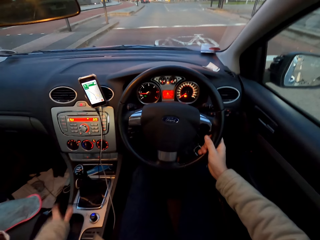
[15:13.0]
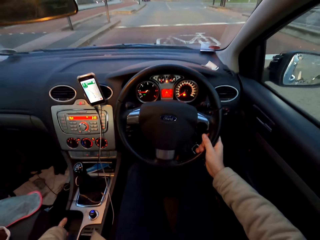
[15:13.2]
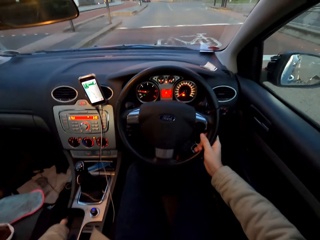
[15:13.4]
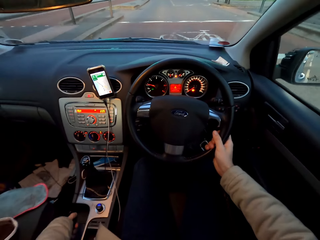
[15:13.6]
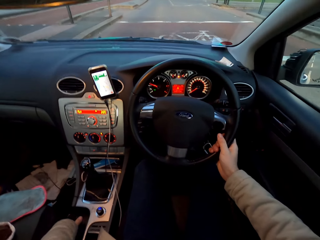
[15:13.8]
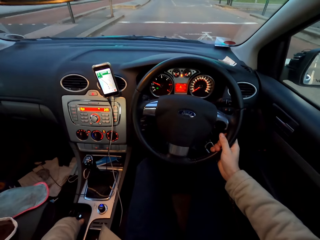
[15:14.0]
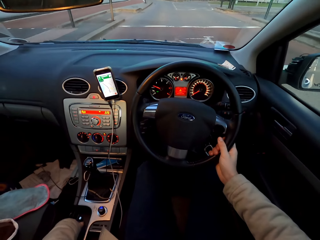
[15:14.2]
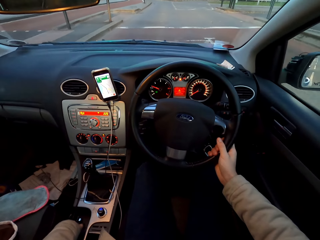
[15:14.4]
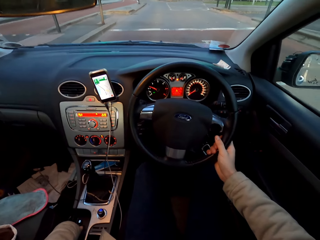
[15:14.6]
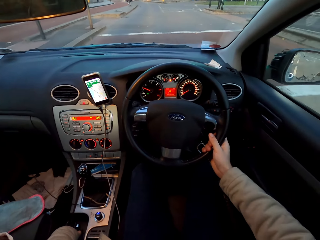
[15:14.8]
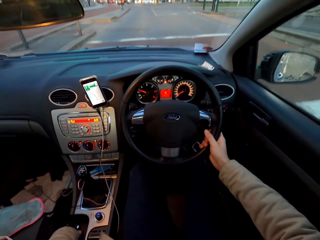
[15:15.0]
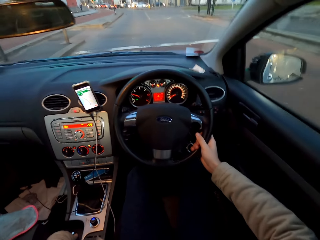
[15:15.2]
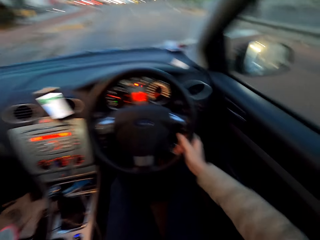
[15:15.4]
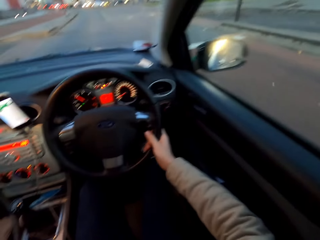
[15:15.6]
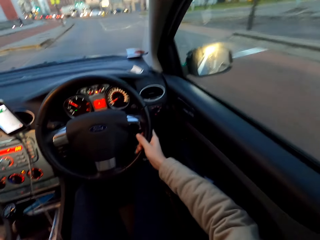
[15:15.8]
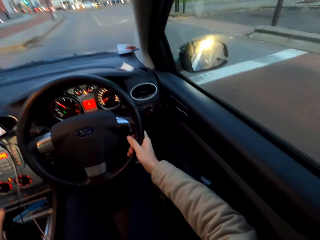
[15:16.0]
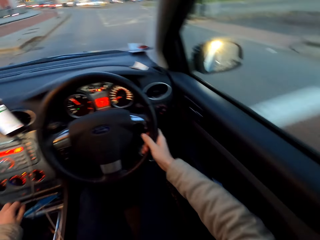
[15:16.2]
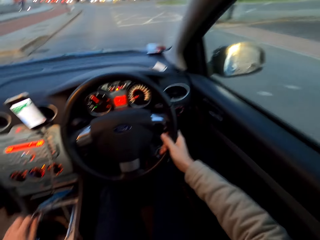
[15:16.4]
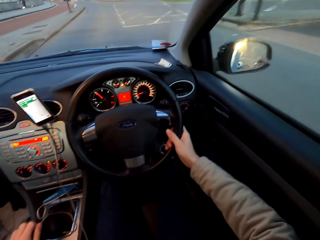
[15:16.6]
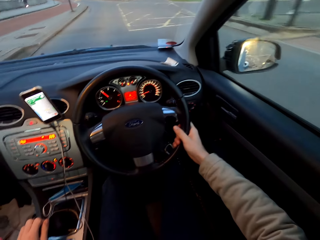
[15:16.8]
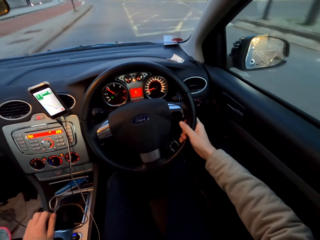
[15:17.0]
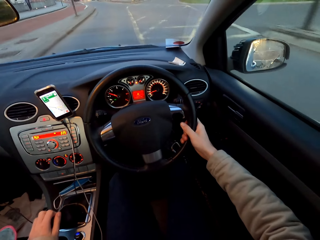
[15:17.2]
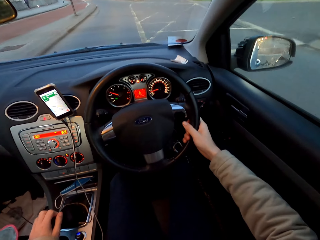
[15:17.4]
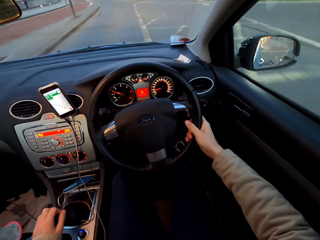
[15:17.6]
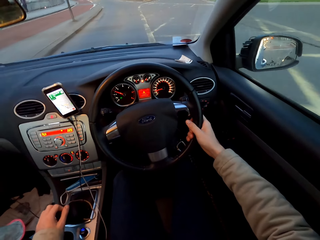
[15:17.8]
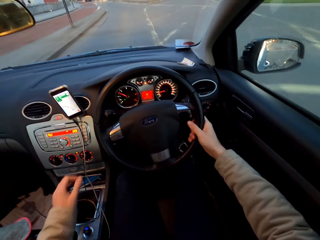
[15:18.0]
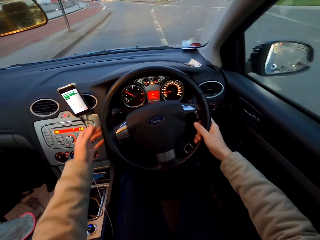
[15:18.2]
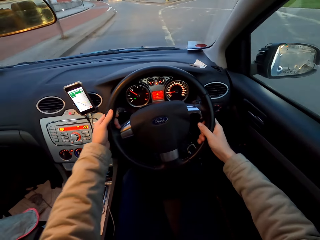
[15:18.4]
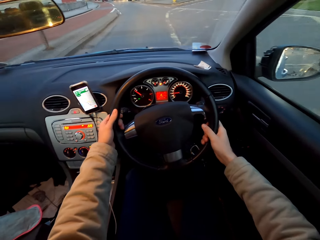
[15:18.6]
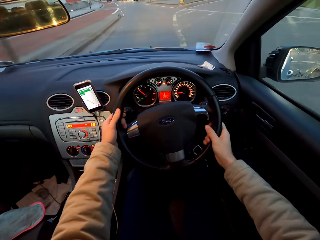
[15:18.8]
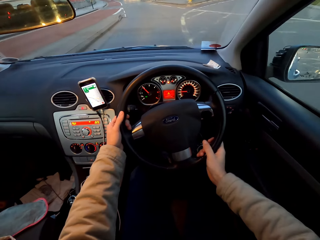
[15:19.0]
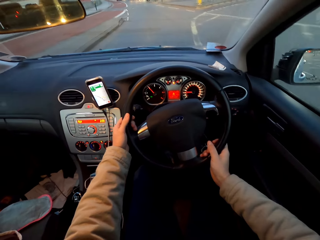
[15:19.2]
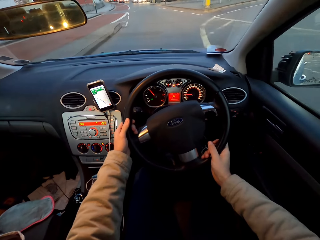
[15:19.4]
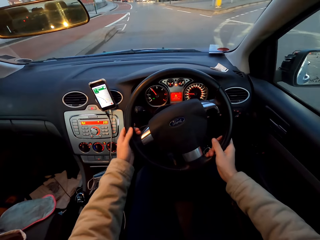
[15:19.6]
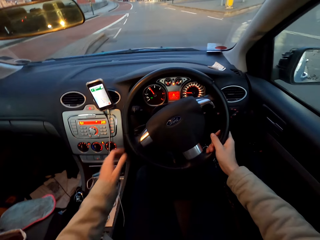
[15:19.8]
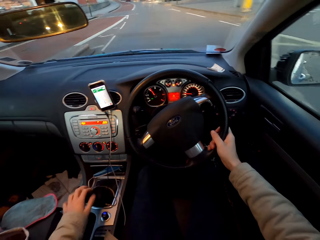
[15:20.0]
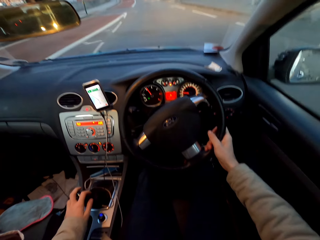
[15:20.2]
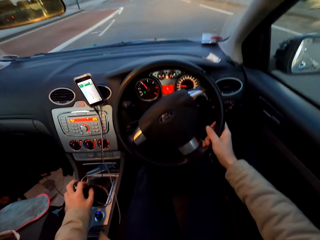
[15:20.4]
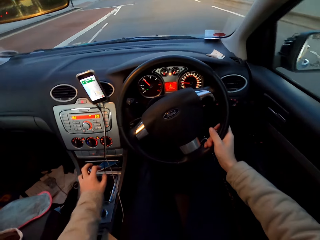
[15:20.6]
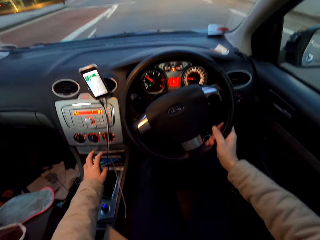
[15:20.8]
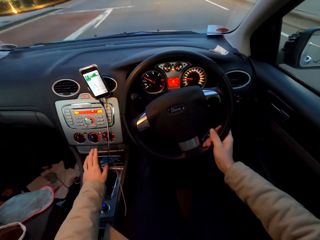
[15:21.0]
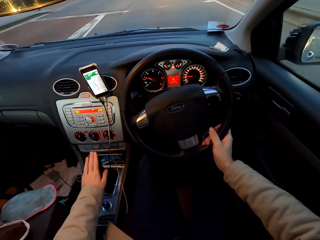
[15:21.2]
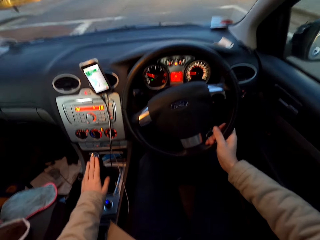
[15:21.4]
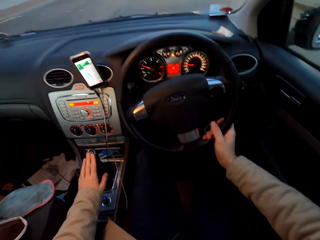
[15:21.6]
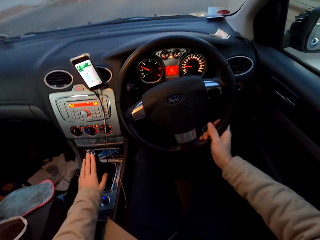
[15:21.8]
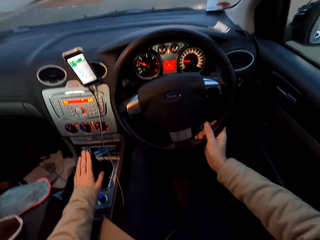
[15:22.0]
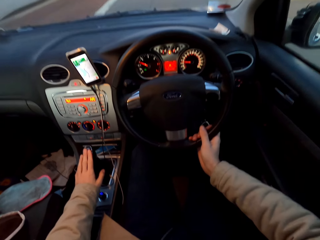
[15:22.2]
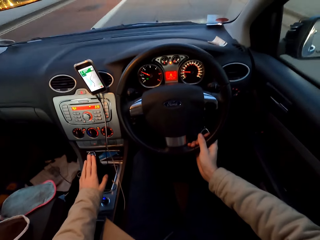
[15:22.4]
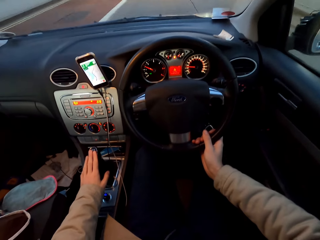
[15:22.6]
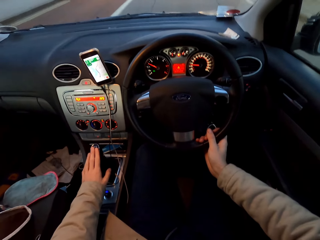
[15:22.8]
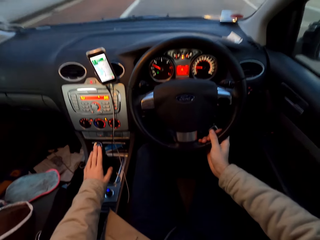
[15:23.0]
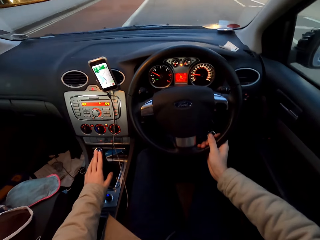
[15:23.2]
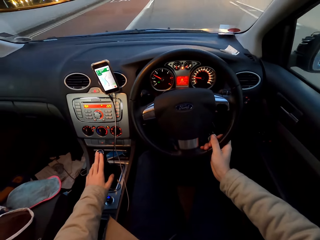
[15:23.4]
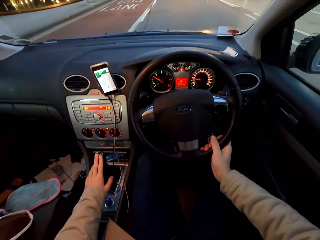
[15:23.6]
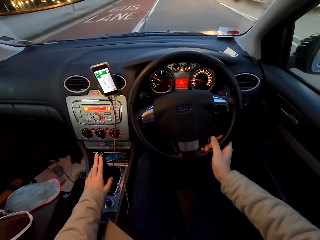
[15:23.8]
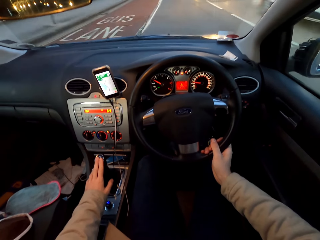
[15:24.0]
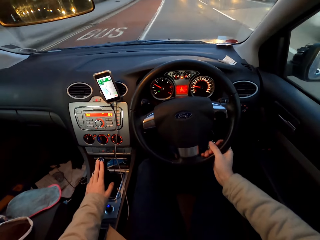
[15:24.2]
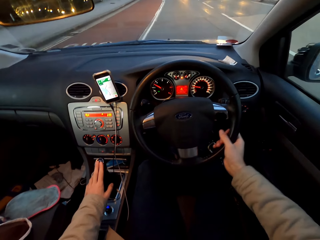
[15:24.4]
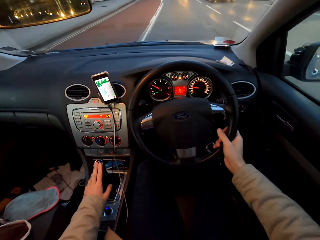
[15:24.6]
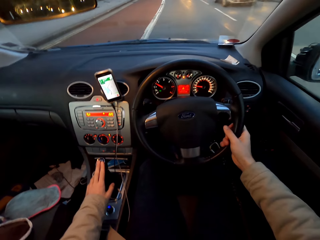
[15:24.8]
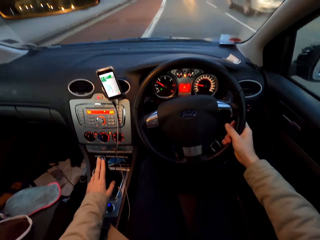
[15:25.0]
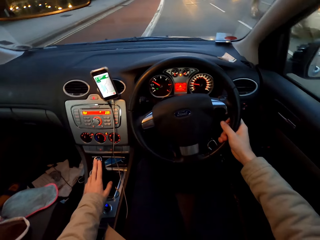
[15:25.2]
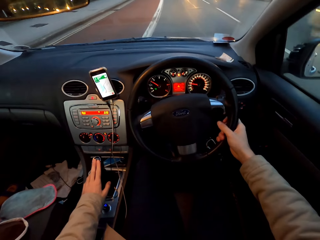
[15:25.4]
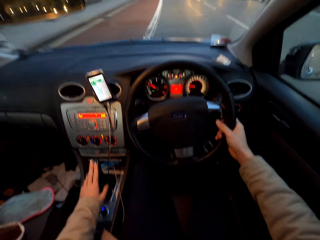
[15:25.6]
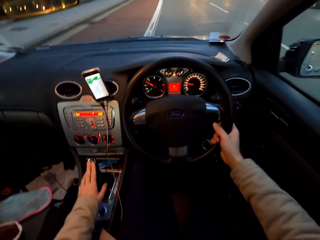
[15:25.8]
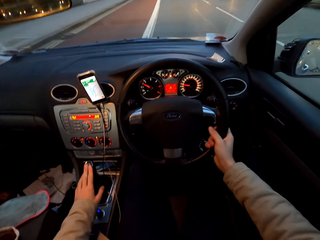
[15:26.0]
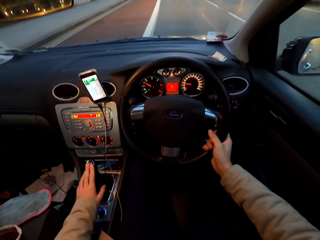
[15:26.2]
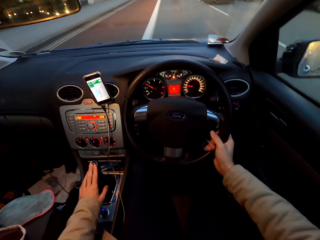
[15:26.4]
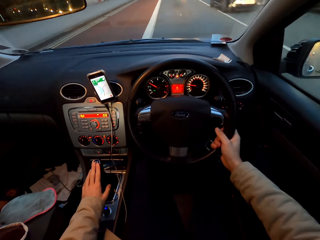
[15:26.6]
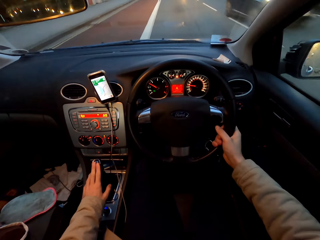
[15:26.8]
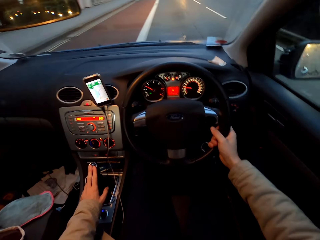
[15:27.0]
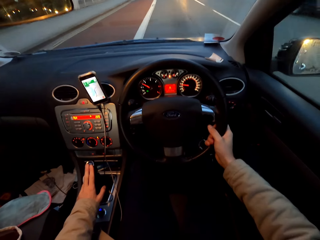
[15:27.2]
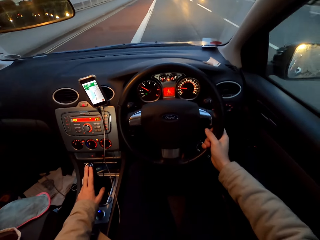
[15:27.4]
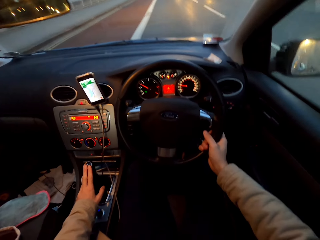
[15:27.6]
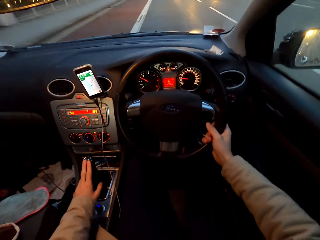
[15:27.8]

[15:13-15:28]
The camera wearer disengages the handbrake of the car with his left hand. He drives the car. He operates the gearstick of the car with his left hand. He drives the car with both hands. He touches the steering with his right hand. He operates the gearstick of the car with his left hand. He touches the gear knob. He drives past some vehicles.

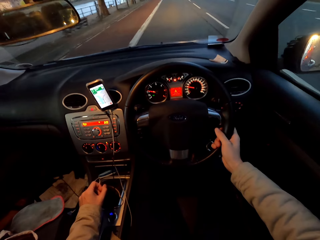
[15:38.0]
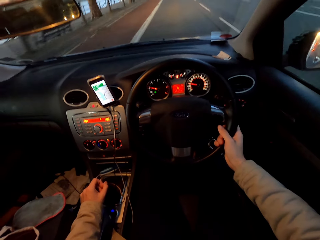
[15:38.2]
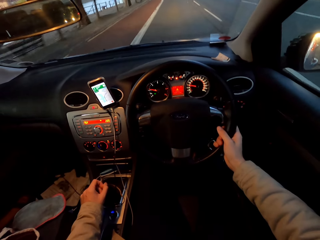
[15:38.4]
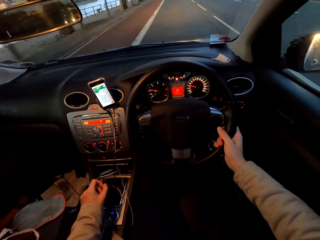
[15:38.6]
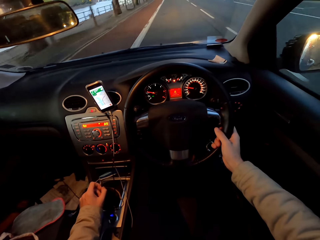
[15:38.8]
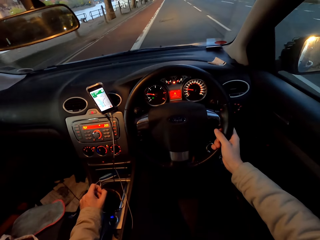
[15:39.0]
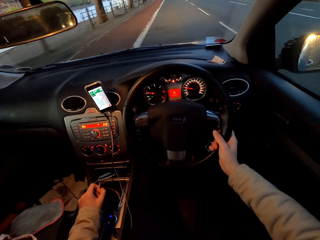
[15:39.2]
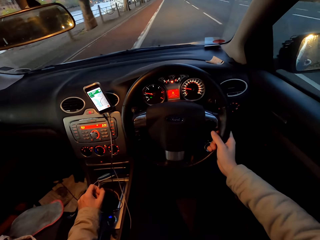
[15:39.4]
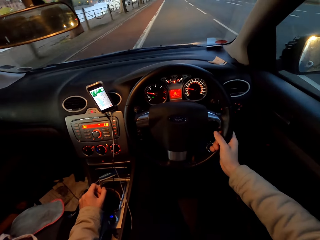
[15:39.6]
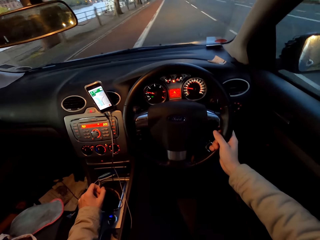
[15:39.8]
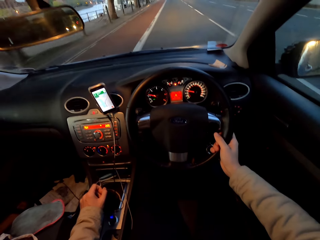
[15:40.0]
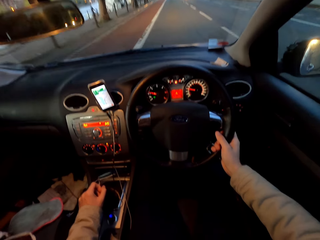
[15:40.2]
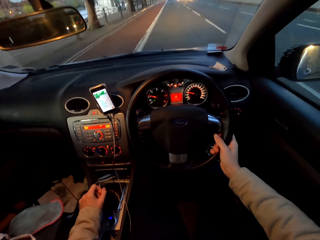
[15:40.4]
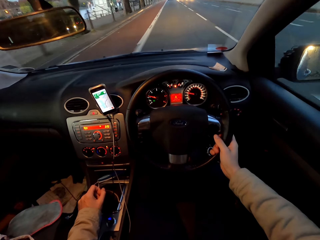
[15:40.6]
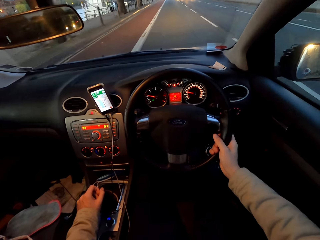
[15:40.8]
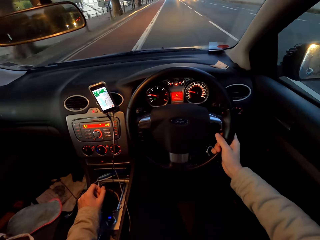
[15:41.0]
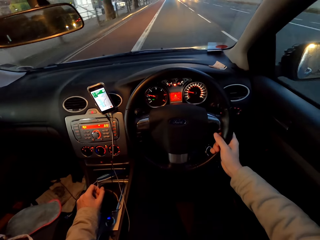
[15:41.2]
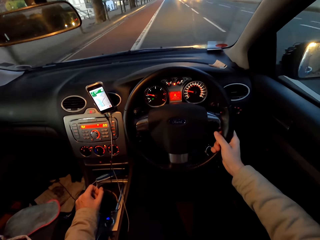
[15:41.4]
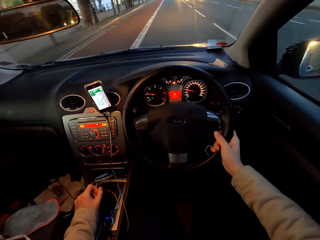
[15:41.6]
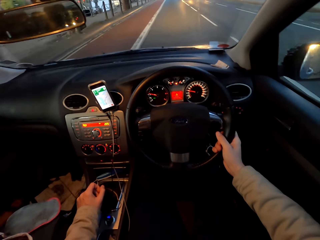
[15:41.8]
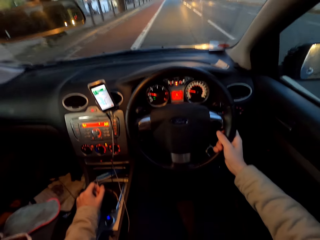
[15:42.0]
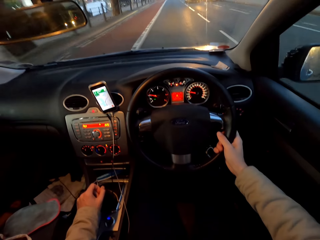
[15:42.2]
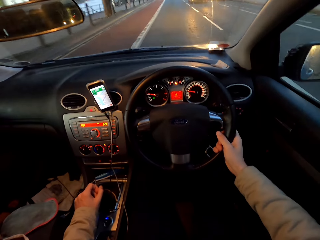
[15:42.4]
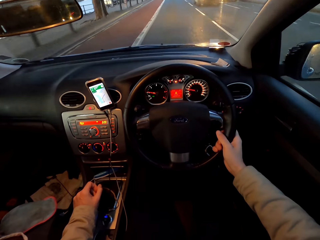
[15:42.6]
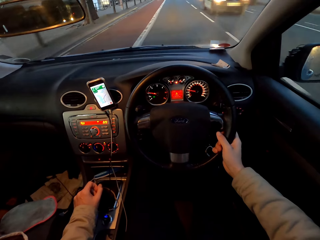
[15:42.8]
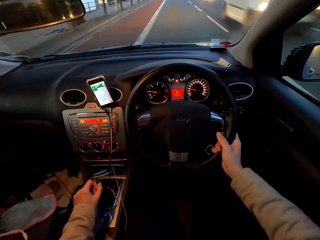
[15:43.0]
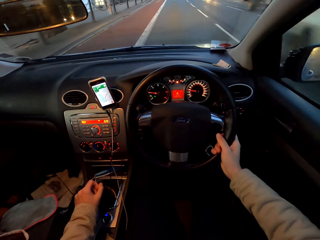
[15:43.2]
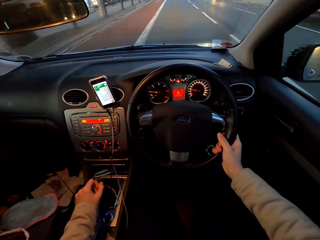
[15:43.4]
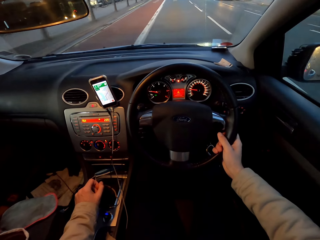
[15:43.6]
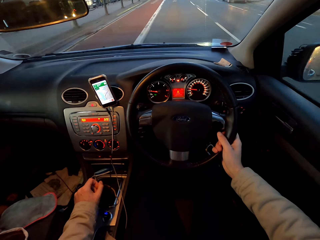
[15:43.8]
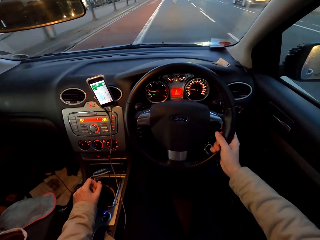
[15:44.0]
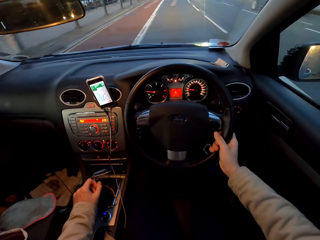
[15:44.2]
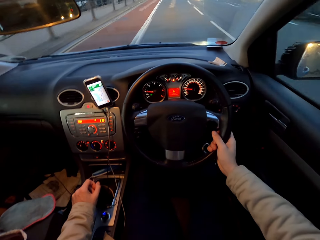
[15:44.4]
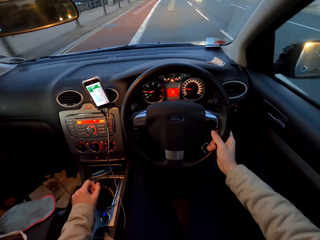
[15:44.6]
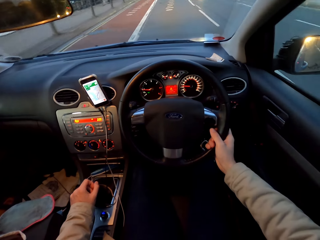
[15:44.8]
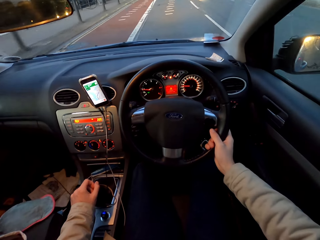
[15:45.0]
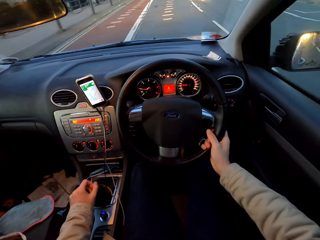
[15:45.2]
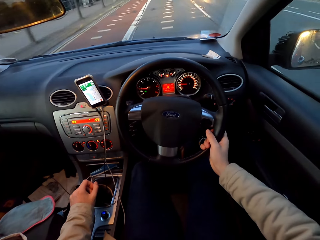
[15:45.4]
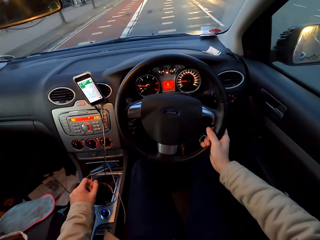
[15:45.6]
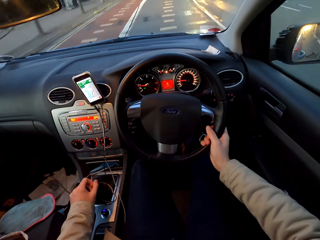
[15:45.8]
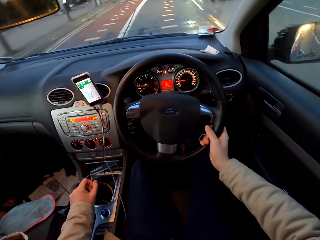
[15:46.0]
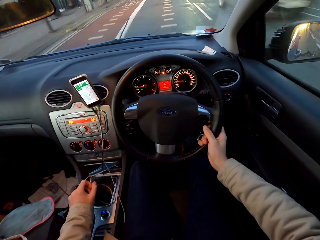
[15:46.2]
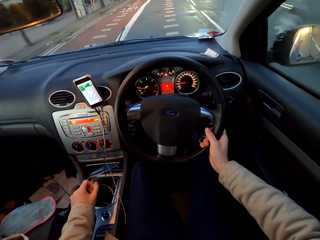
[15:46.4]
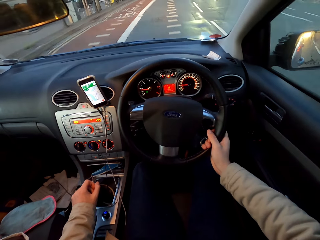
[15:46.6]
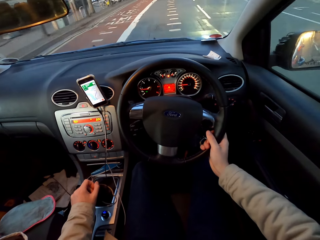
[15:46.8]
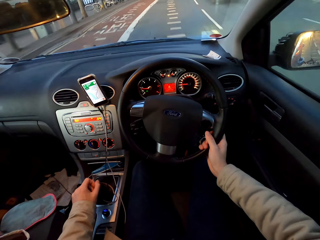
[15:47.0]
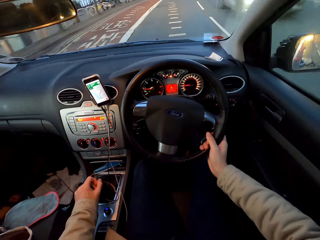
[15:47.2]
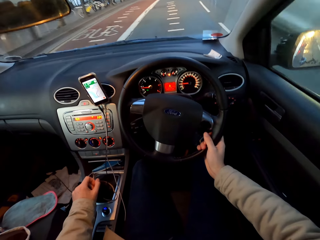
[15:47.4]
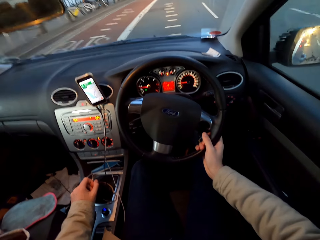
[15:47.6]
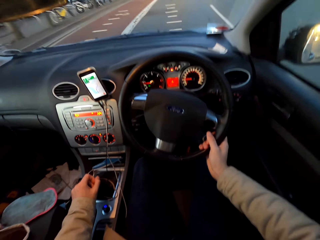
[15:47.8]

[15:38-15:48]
The camera wearer drives past some vehicles.
